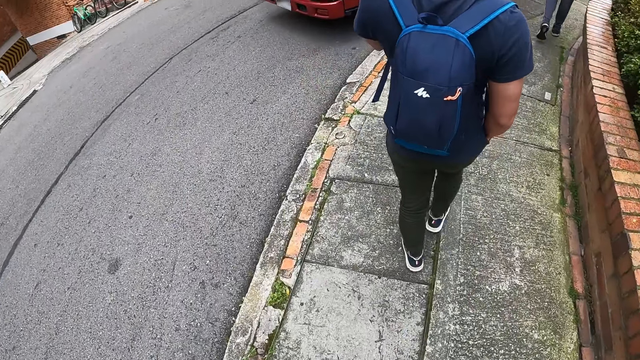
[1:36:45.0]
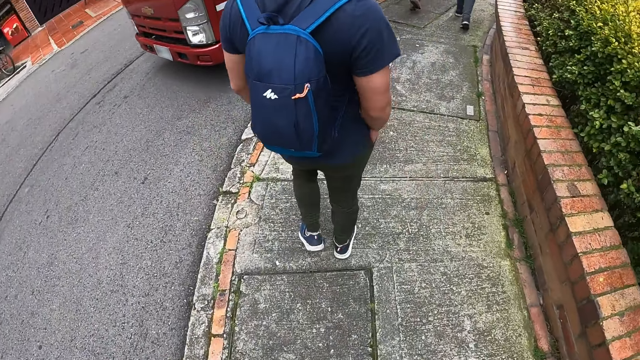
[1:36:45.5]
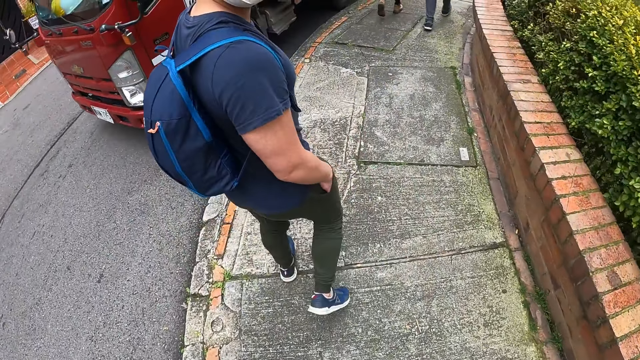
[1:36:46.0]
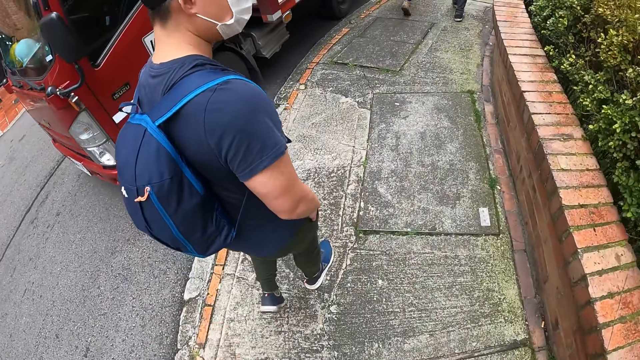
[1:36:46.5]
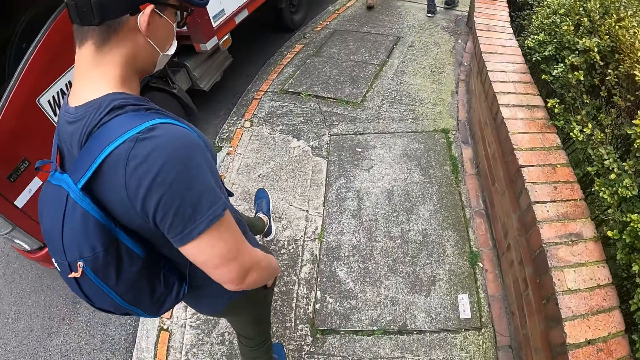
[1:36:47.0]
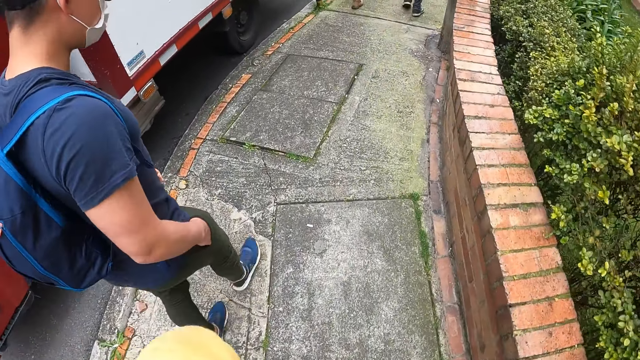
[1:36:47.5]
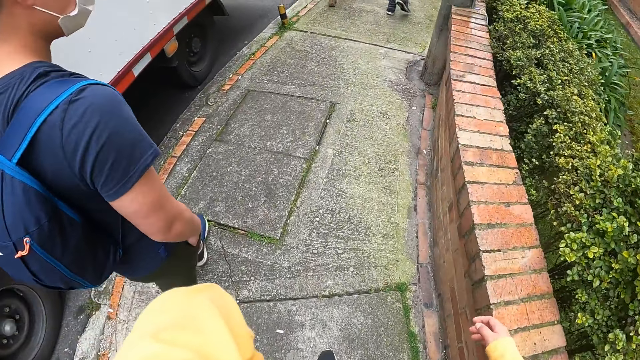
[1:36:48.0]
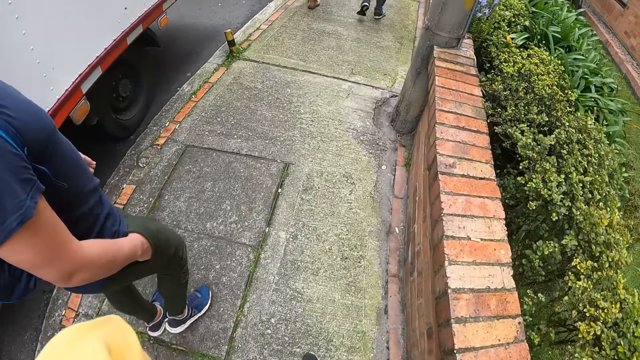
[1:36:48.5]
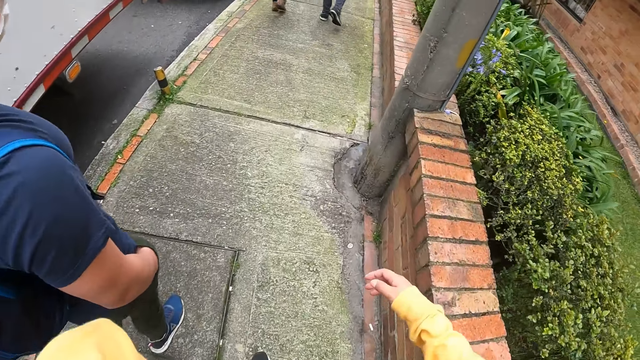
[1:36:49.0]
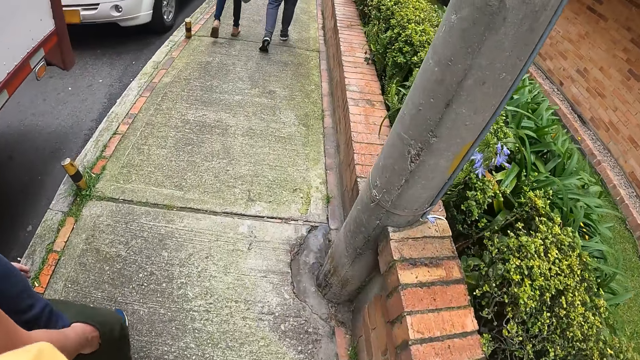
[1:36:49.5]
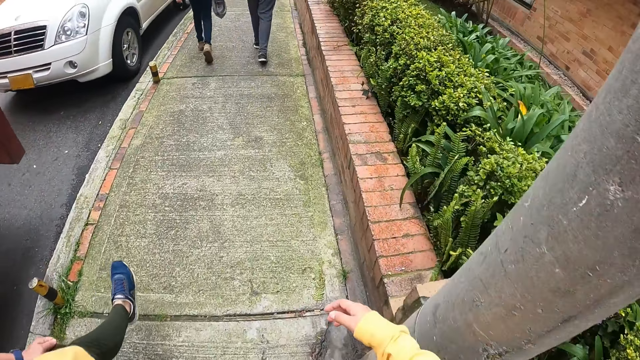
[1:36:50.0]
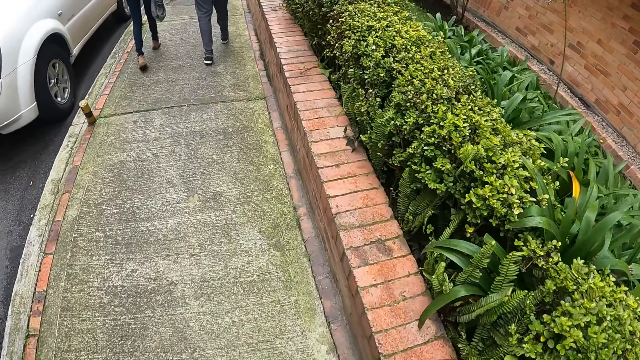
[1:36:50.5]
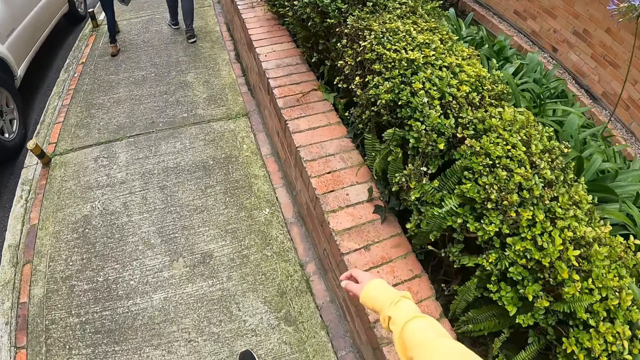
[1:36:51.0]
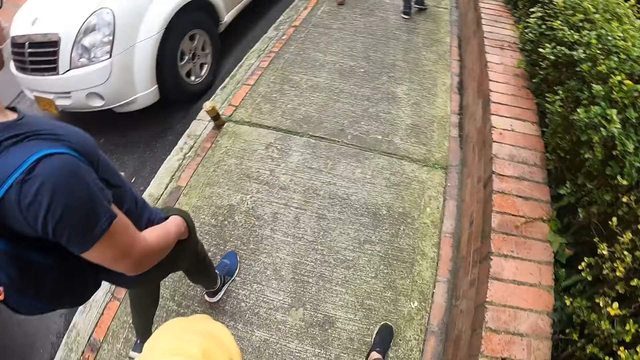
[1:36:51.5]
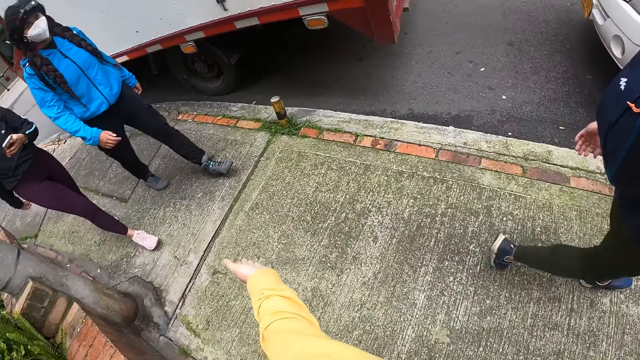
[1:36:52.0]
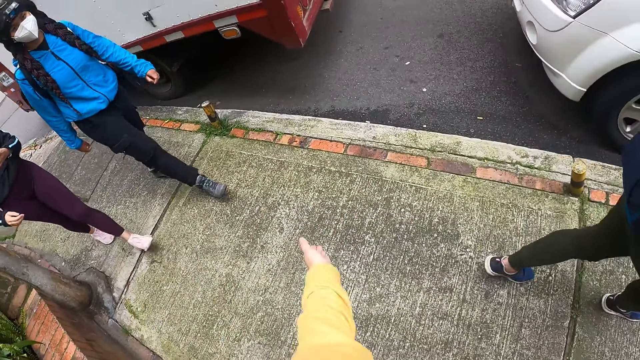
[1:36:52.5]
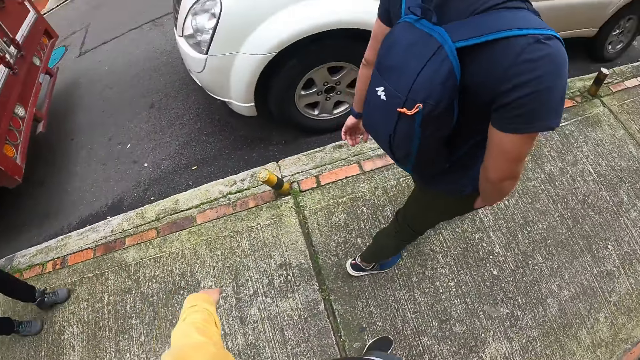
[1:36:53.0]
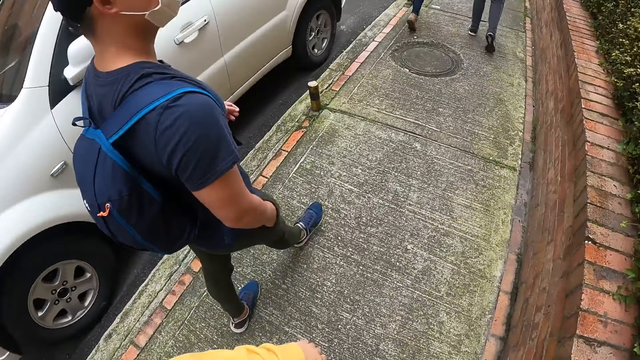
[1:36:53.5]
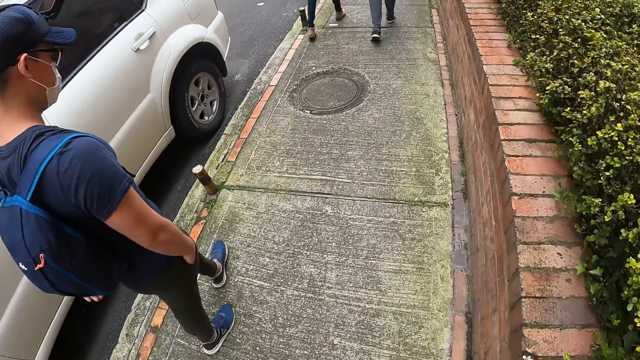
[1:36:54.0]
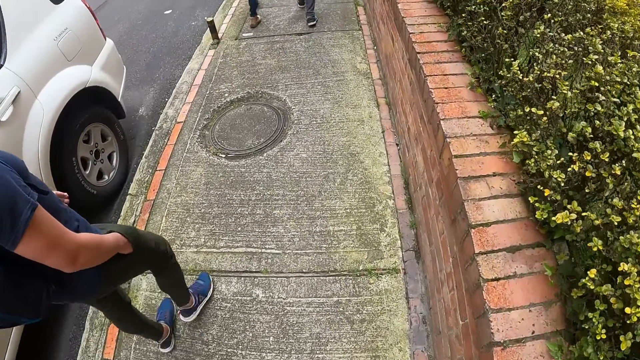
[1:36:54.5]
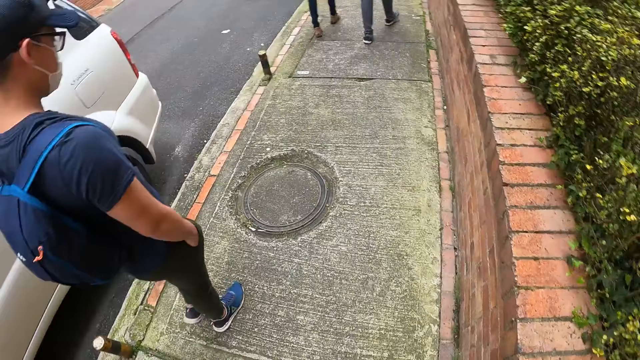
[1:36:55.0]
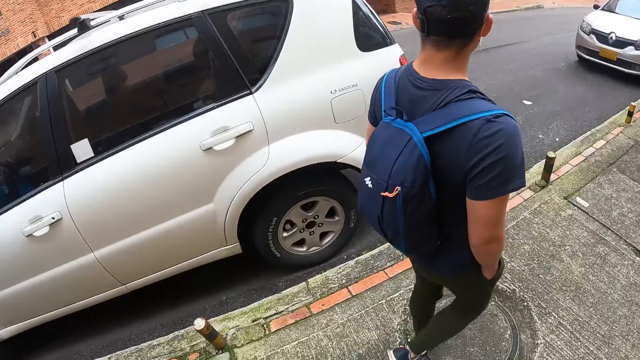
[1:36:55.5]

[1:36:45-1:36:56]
The camera wearer looks at the bag of a person. They look at the person. They look at the lorry on the roadside. They look at the legs of the person. They look at two other people. They move the hand. They look at the car on the roadside.

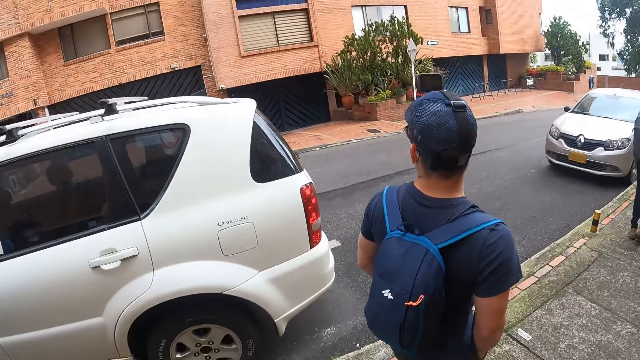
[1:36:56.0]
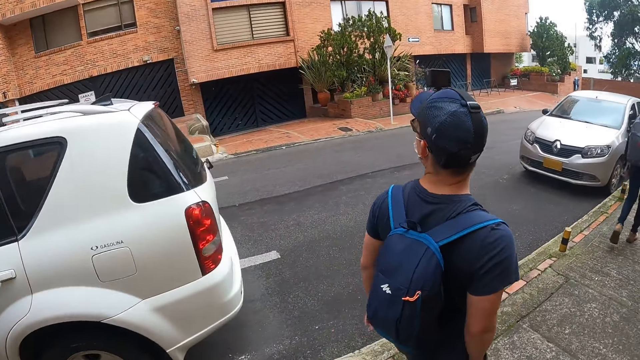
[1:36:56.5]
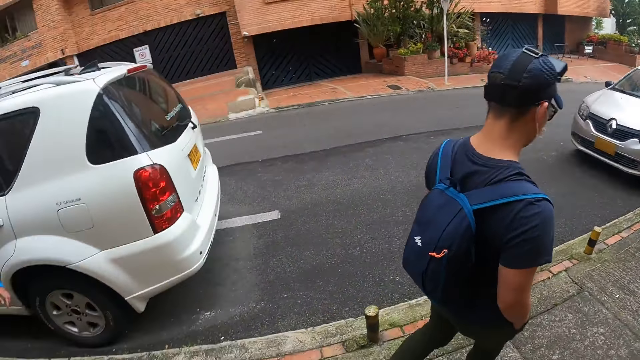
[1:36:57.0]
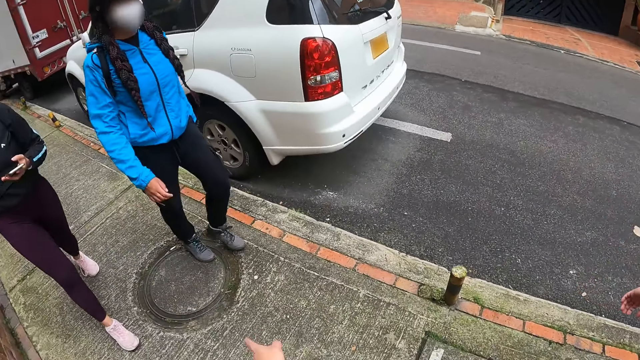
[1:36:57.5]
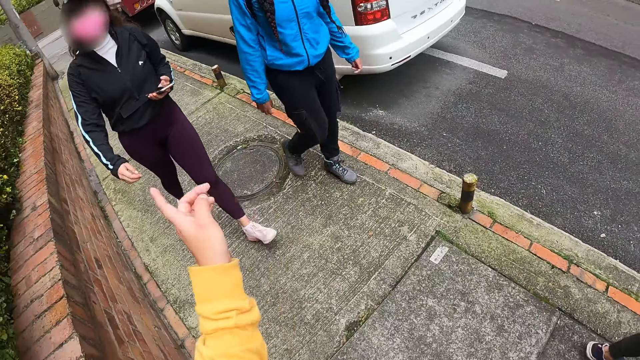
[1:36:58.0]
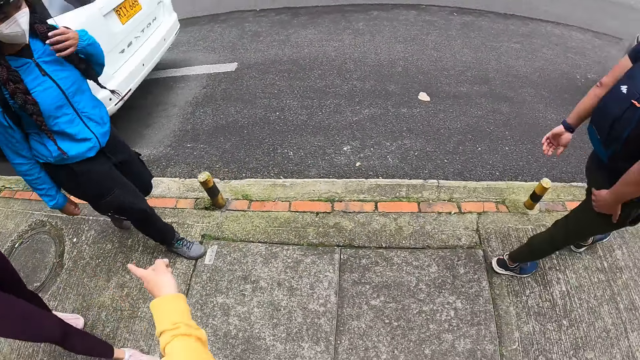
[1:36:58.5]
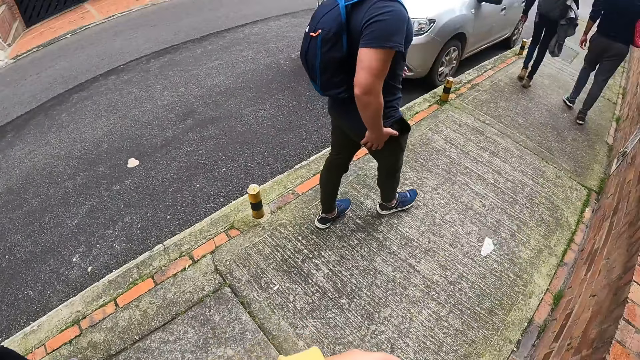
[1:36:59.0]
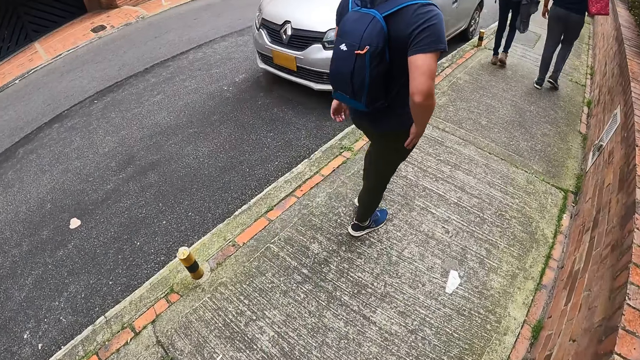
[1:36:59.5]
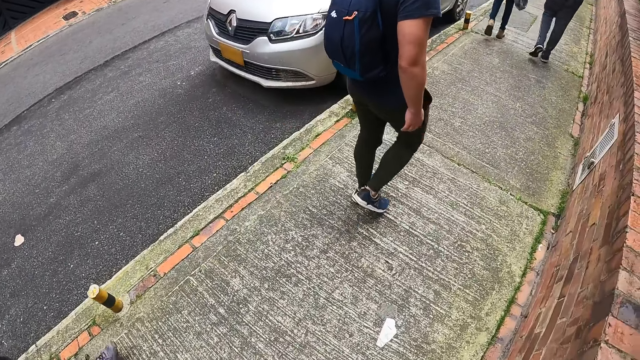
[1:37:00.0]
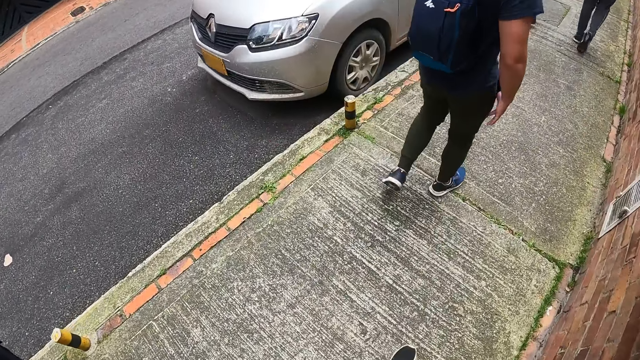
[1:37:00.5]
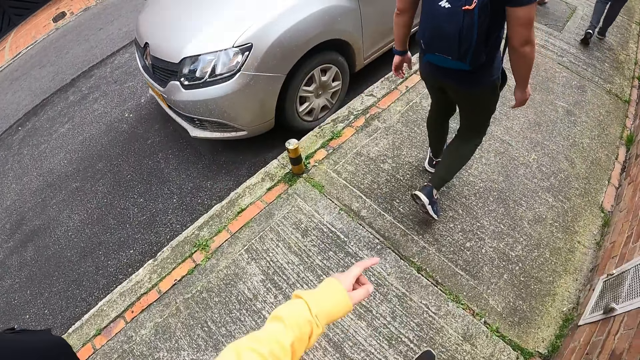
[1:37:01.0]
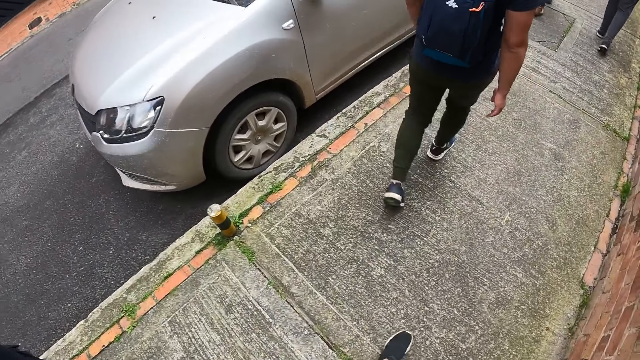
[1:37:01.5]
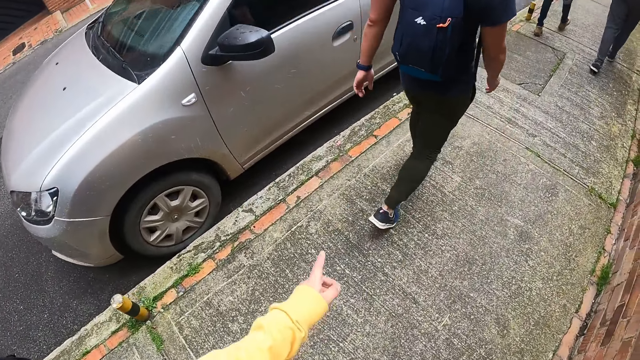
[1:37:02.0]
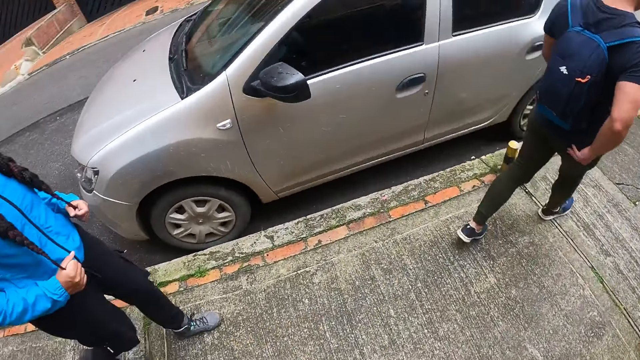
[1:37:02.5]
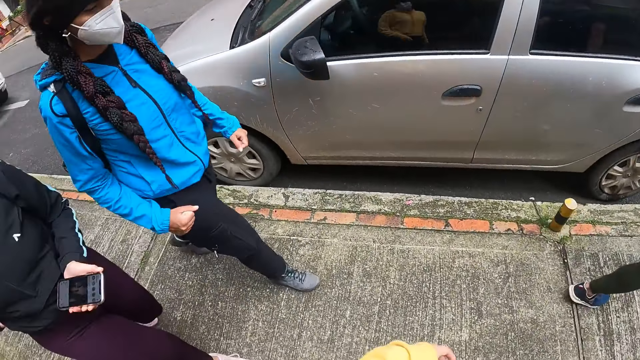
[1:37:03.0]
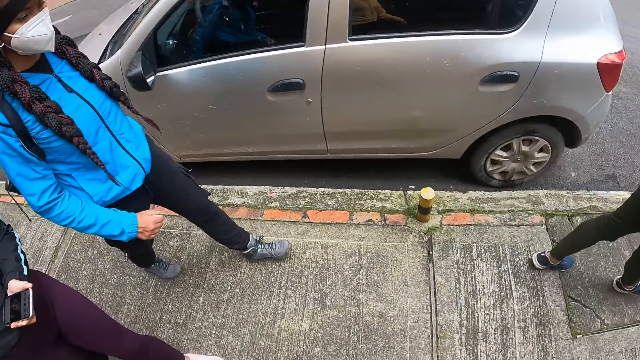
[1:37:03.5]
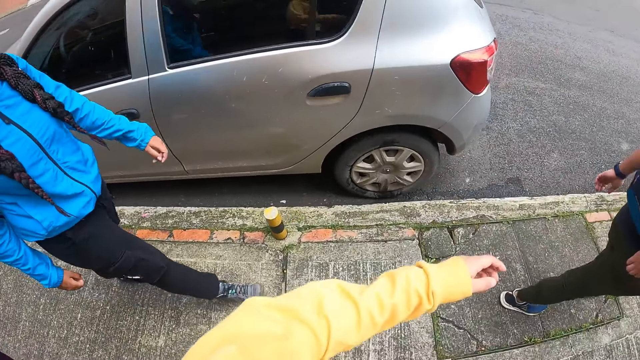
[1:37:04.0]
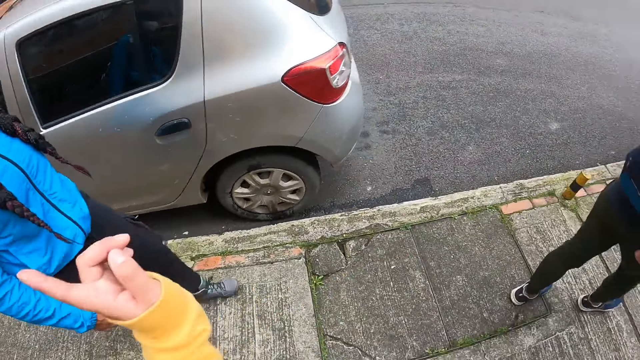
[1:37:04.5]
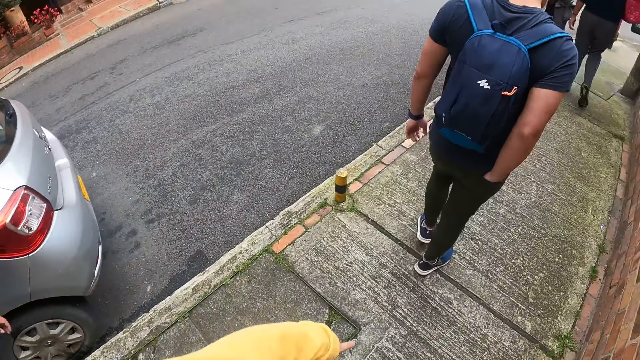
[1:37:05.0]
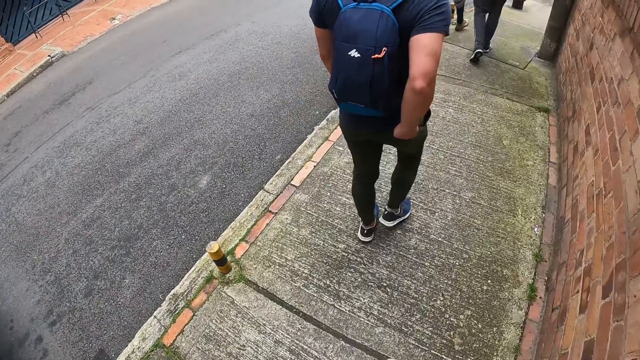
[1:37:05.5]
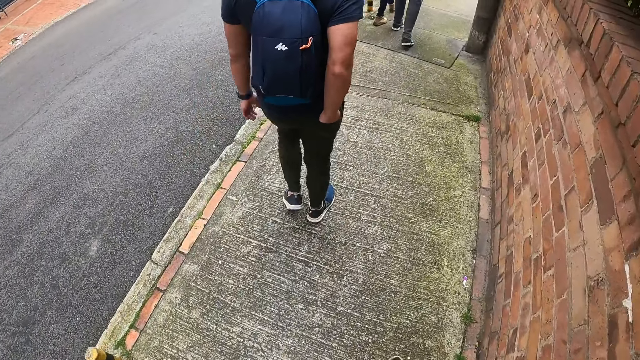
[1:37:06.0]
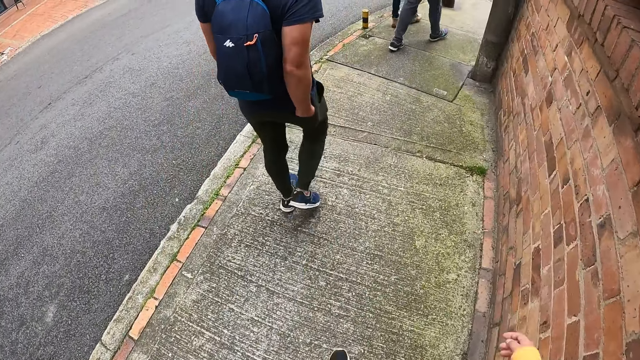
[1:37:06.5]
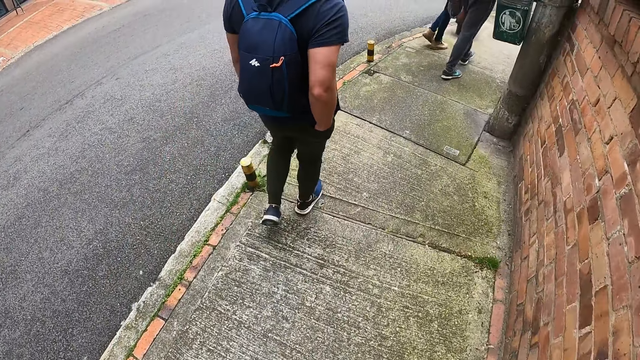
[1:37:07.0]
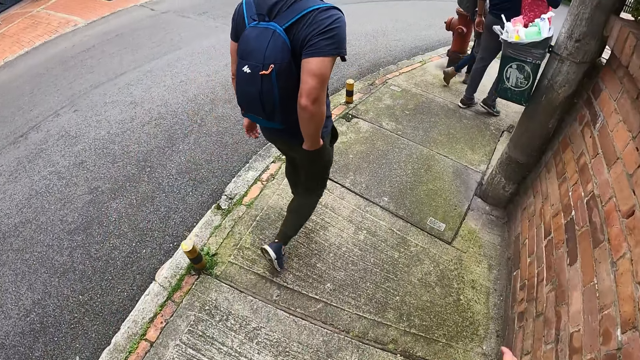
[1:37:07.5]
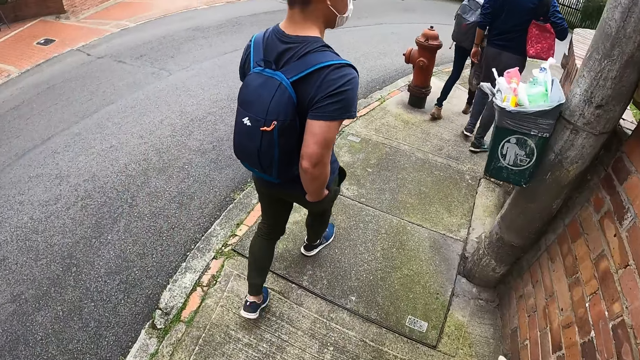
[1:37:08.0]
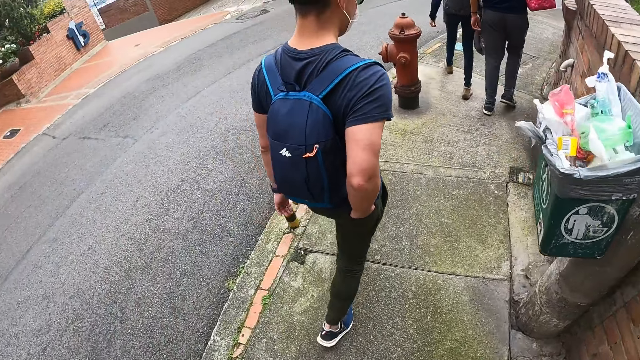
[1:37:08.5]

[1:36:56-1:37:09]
The camera wearer looks at the building. They point a finger at two persons. They point on the ground. They look at another person. They move the left hand. They look at the car on the roadside. They look at the two persons. They point at the car on the roadside. They look at the other person. They move the right hand.
